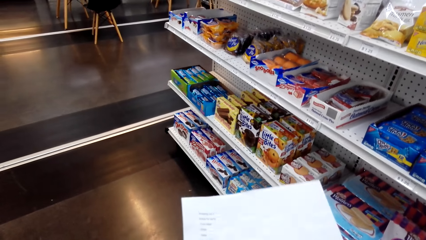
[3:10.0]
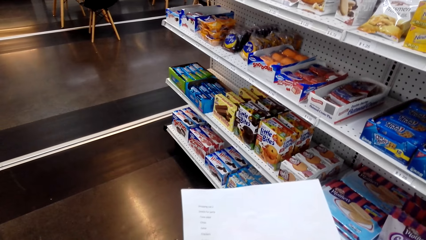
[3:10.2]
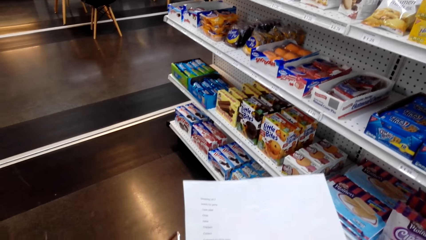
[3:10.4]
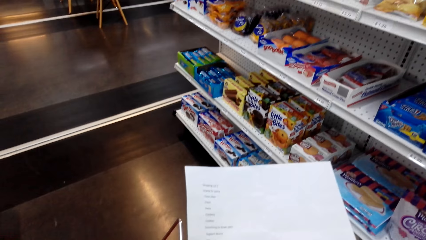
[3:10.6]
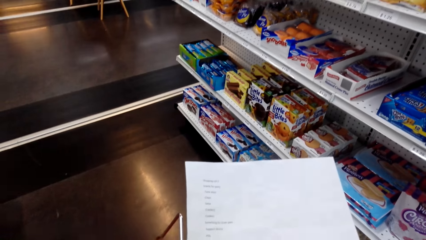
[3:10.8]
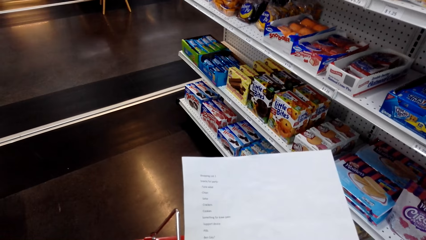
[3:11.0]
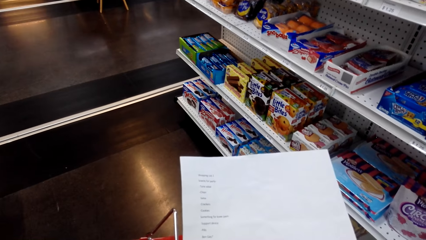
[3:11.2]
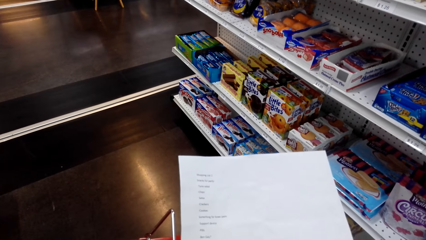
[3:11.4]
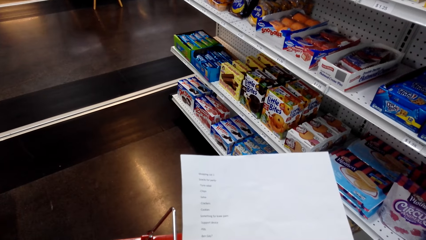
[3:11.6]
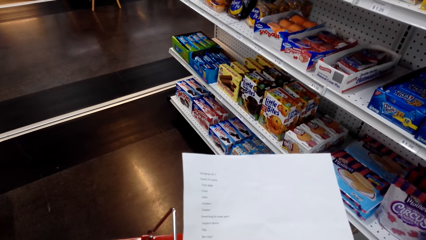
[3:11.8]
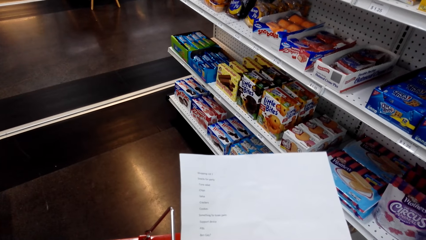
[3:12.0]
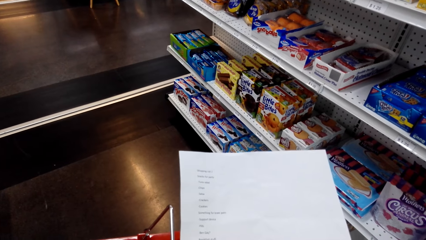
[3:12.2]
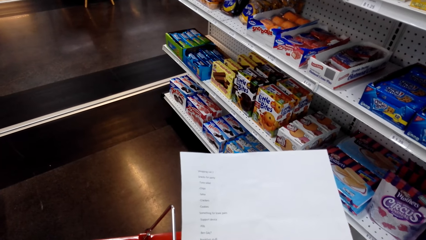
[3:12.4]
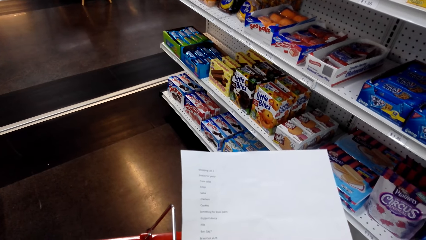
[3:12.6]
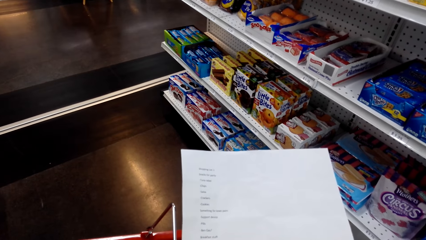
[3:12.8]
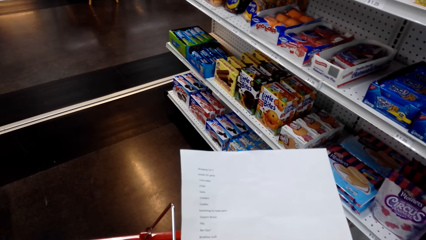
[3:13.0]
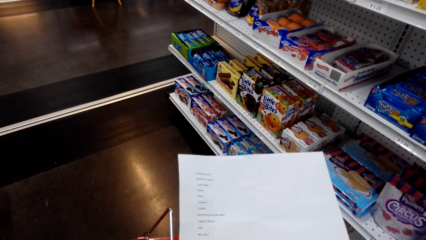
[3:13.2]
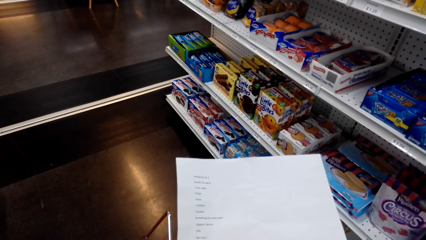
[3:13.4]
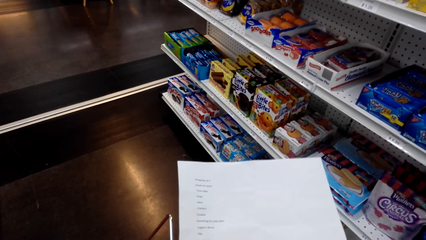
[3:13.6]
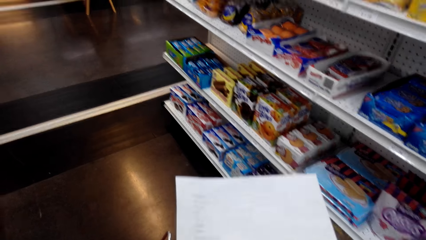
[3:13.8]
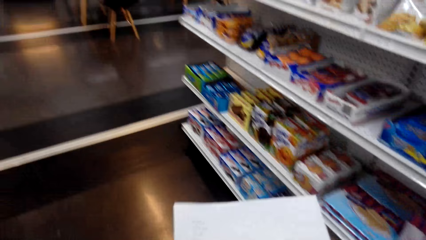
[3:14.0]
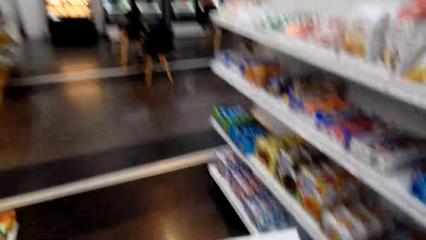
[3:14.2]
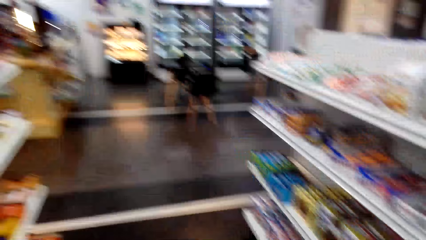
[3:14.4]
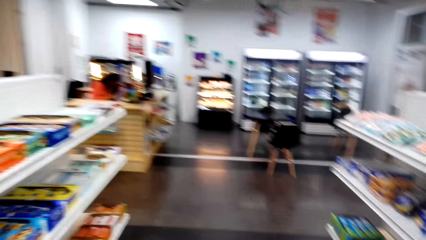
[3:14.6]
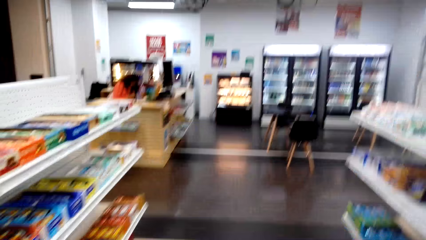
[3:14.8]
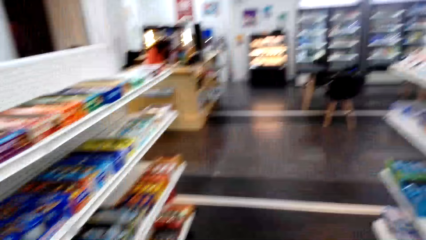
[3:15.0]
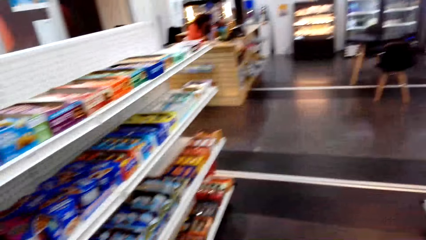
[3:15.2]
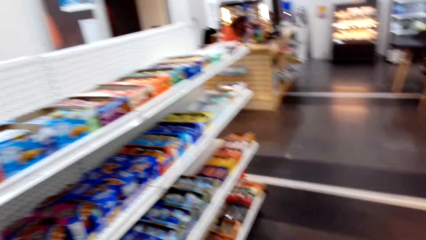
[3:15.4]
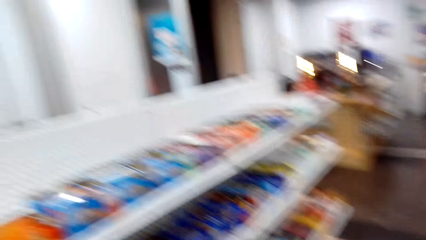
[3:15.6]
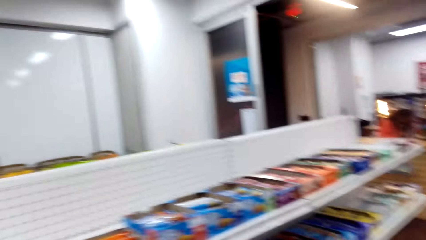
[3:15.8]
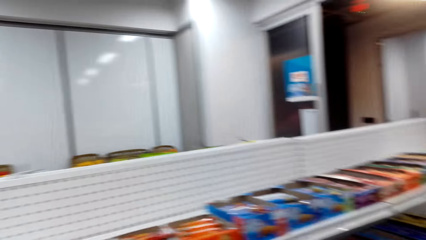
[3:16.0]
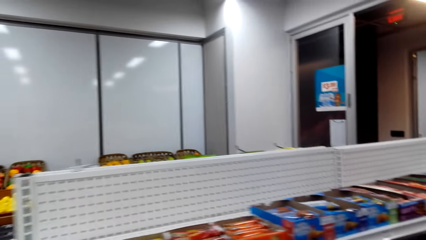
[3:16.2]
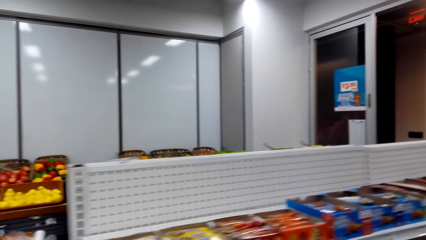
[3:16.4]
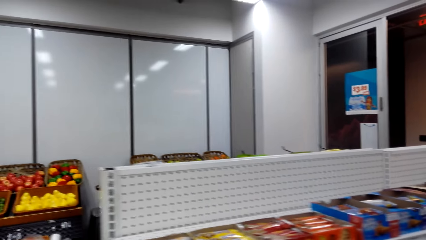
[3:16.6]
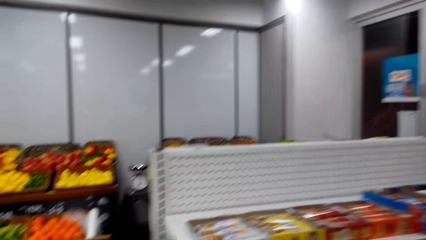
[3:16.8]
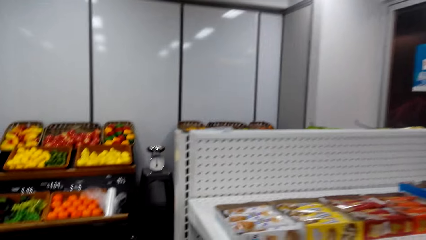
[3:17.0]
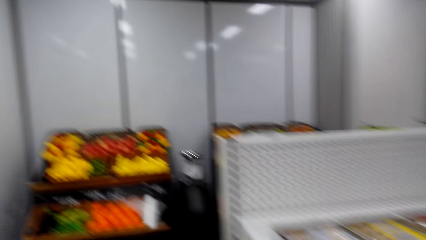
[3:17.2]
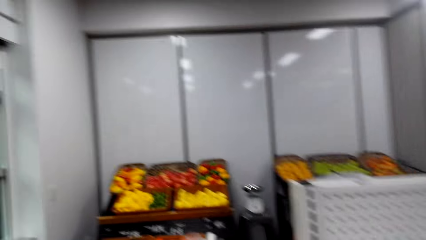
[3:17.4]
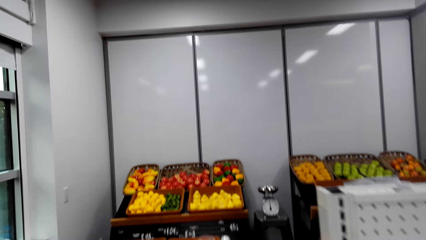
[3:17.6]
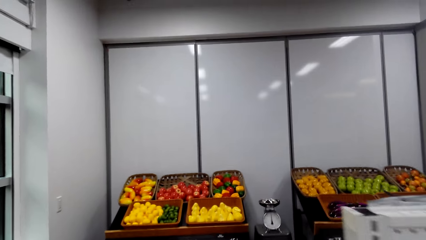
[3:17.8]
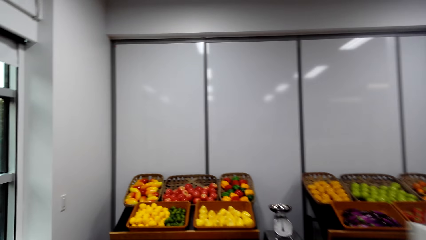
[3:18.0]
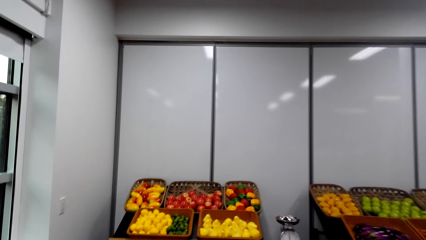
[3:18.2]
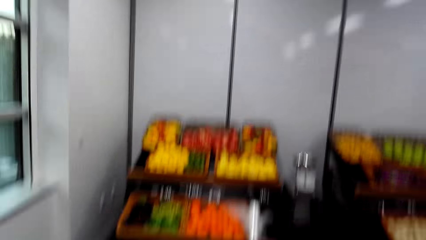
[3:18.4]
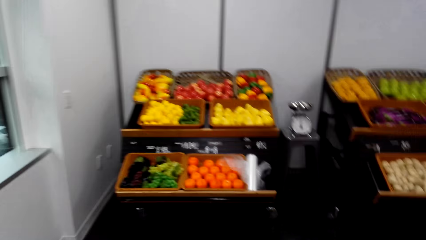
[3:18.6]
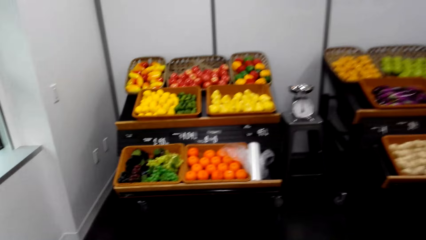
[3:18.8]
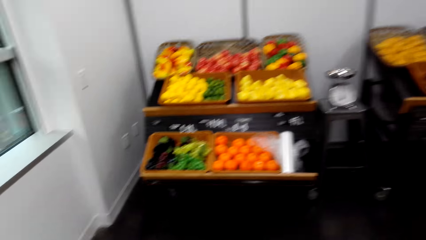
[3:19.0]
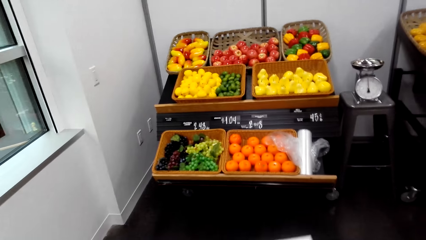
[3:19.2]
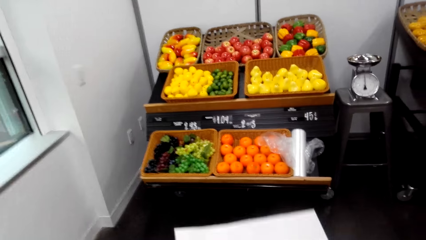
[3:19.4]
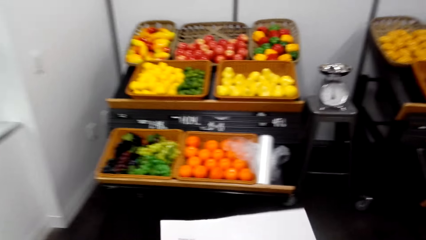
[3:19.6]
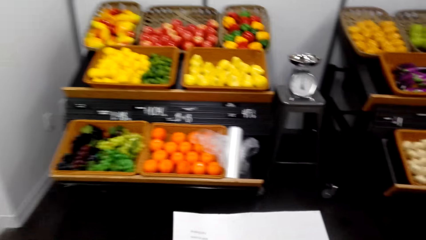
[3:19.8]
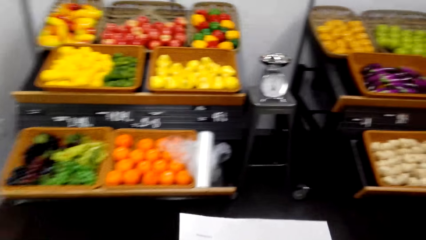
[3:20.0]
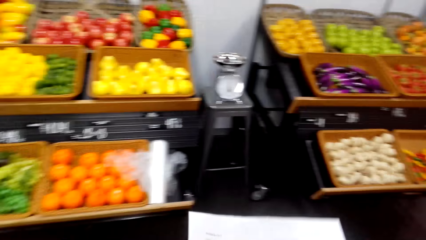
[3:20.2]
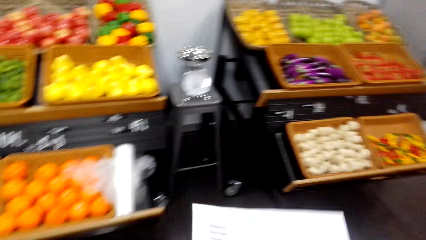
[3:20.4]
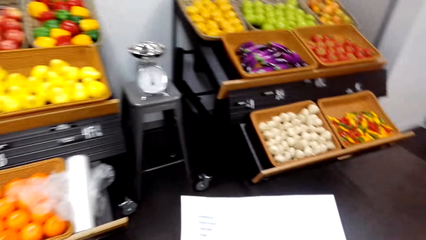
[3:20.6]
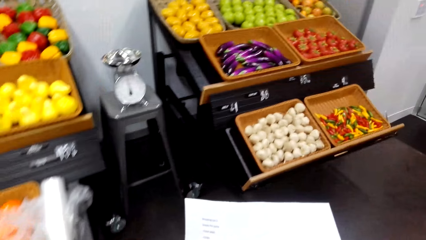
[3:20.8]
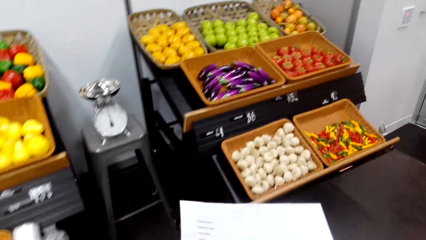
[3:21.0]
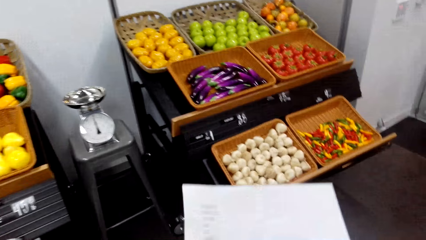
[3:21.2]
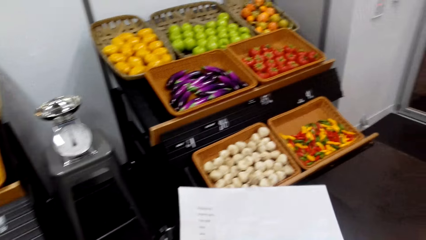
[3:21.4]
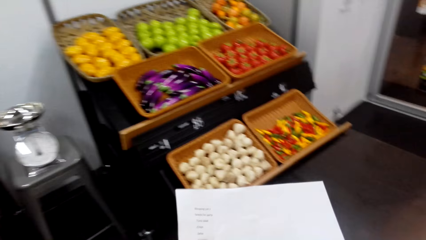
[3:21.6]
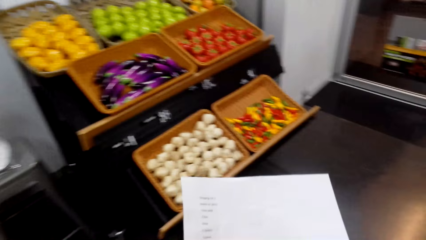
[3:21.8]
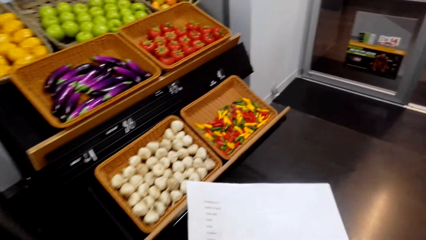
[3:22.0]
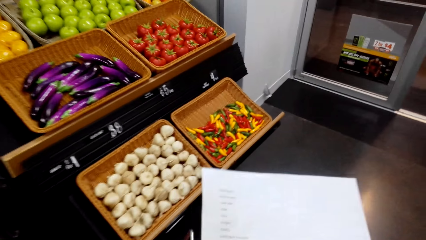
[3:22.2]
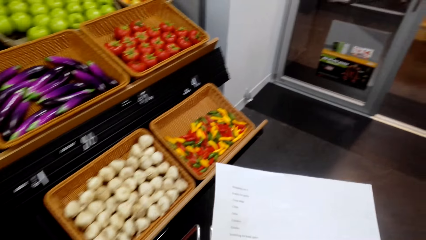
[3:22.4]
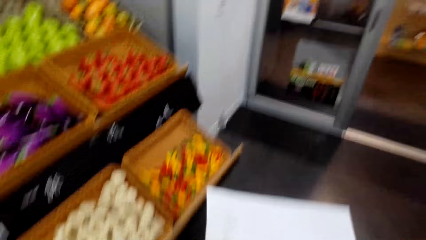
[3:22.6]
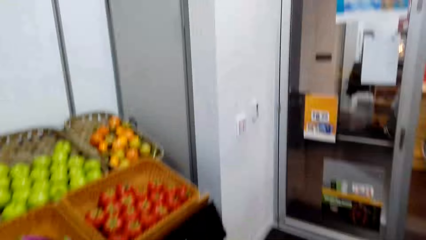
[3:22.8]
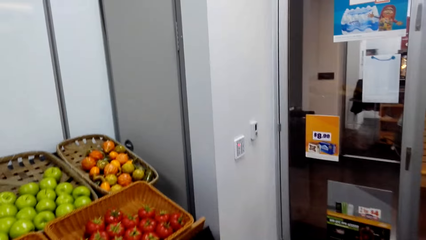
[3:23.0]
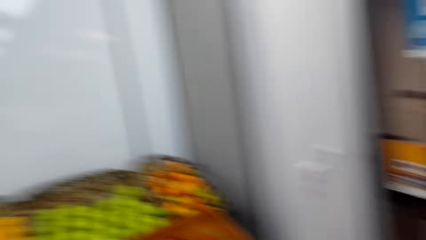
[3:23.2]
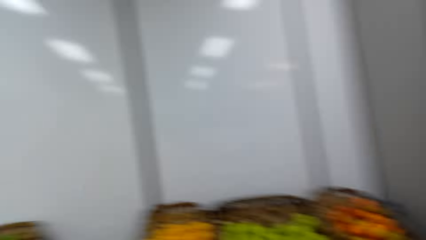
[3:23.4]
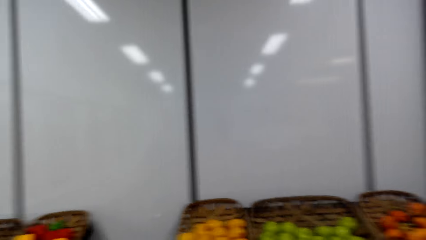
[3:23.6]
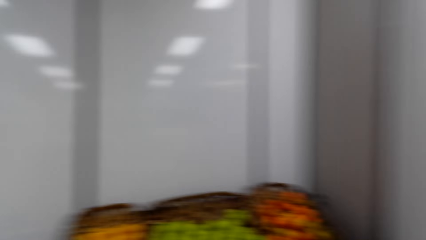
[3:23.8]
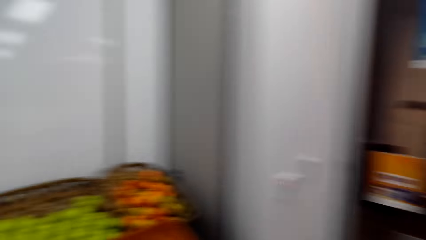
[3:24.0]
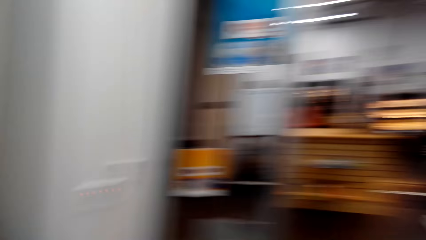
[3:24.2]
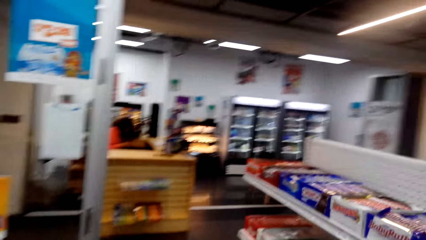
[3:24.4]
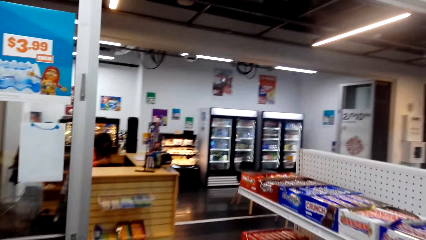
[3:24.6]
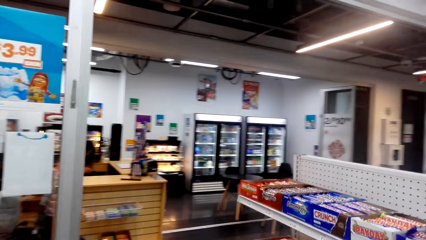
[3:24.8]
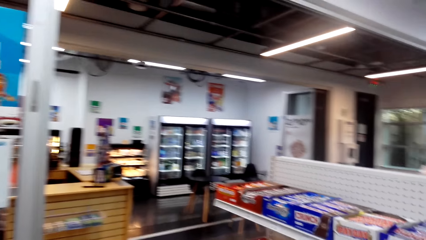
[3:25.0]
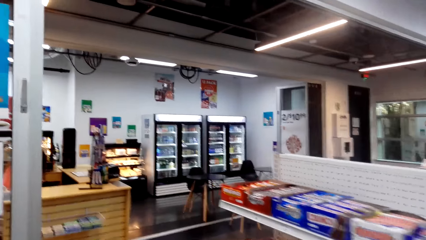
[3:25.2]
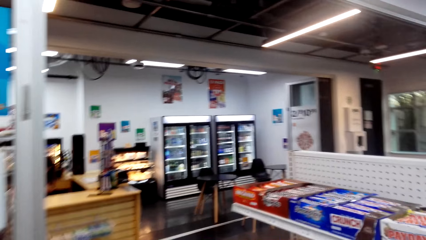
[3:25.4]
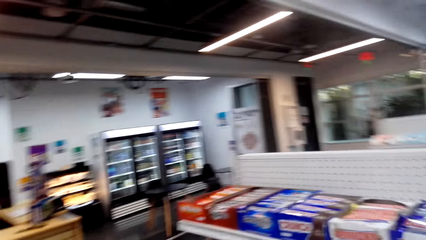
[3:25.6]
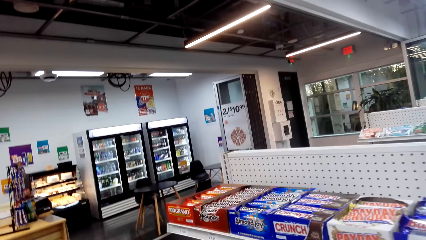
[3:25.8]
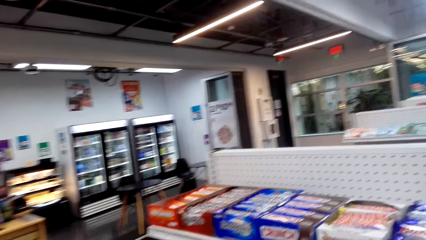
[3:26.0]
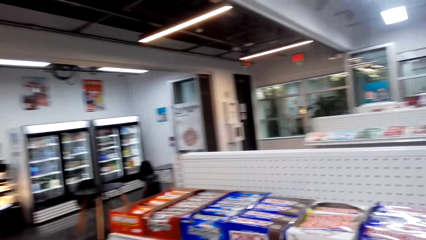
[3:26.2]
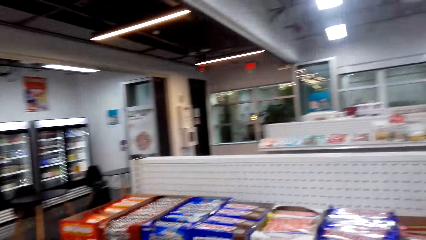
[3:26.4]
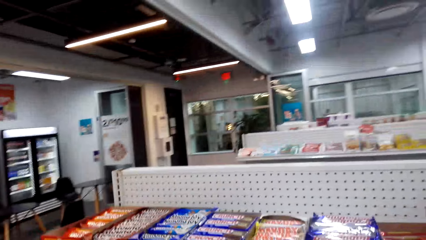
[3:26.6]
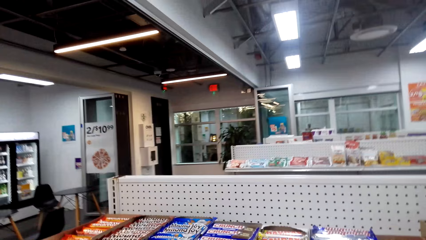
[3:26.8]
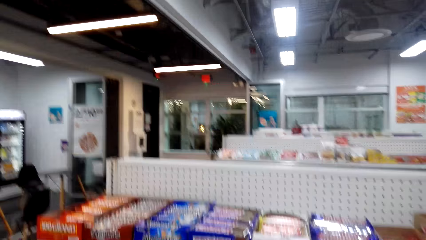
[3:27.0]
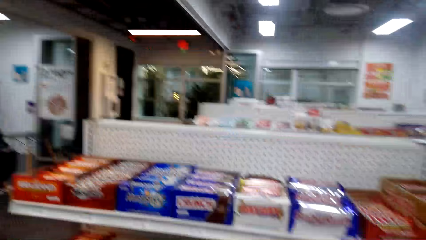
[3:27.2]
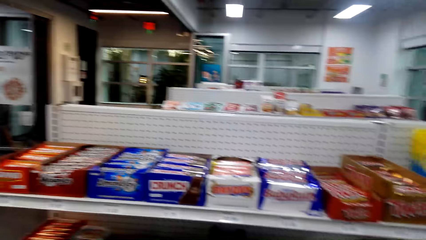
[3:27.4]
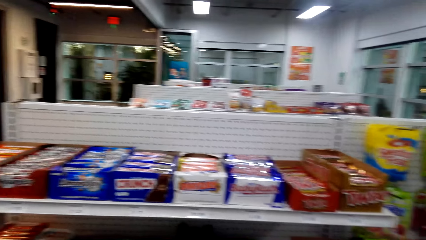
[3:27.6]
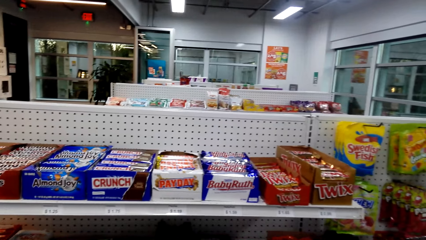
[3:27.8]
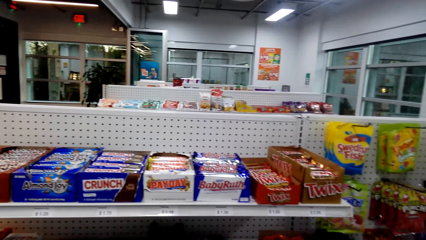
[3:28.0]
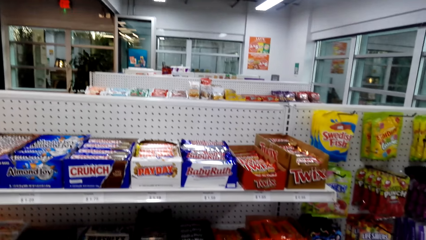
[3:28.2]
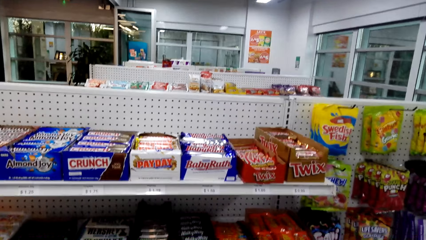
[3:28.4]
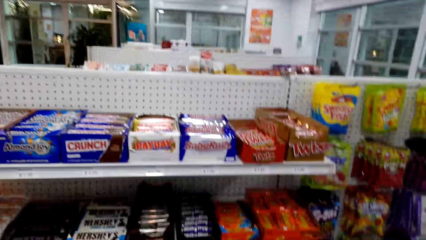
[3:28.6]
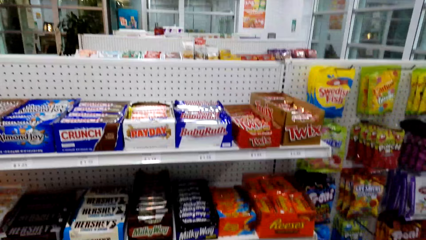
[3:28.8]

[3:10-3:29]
The camera wearer views the paper in the hands. They turn around. They walk around in the supermarket. They adjust the paper in the hands. They look around in the supermarket. They view items on the supermarket shelving.
